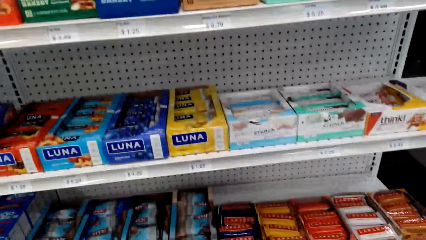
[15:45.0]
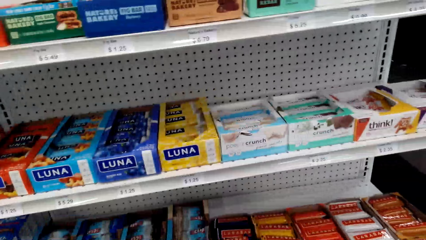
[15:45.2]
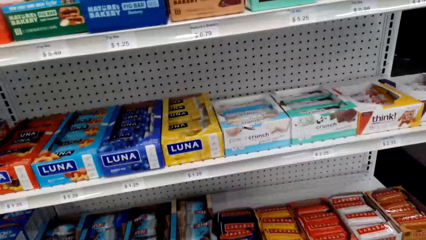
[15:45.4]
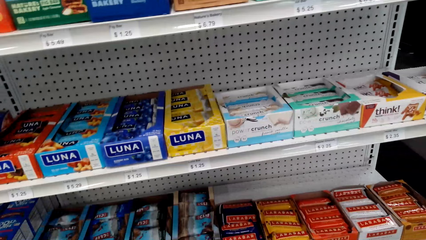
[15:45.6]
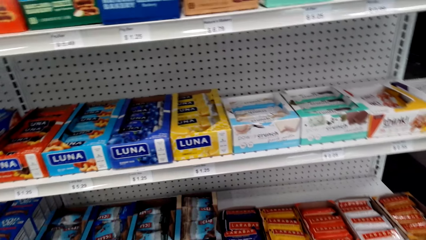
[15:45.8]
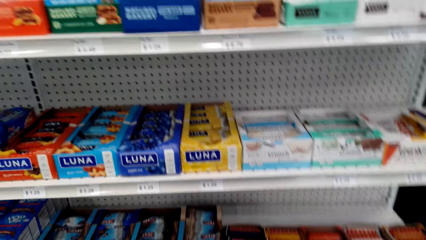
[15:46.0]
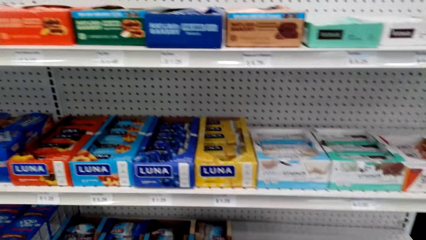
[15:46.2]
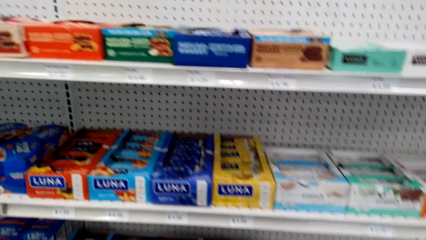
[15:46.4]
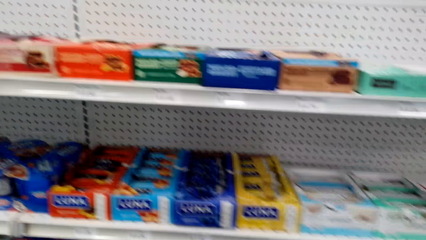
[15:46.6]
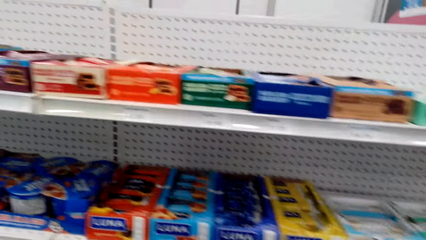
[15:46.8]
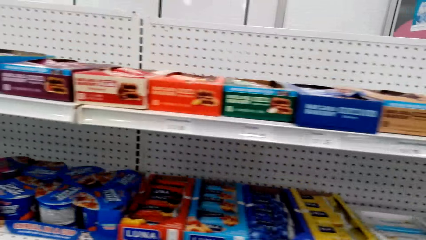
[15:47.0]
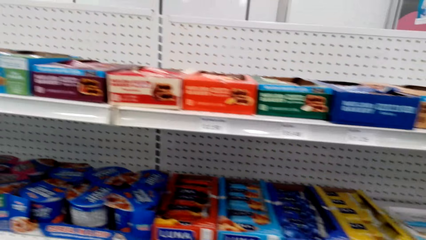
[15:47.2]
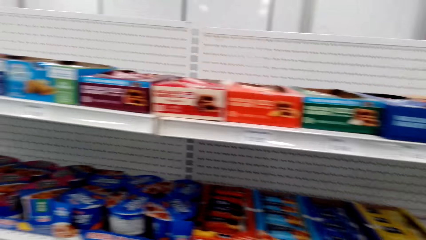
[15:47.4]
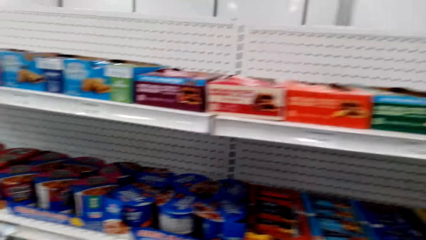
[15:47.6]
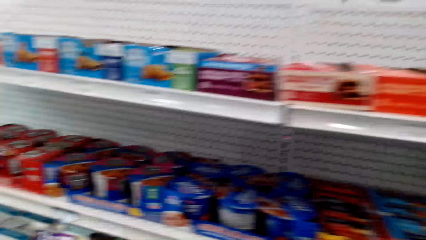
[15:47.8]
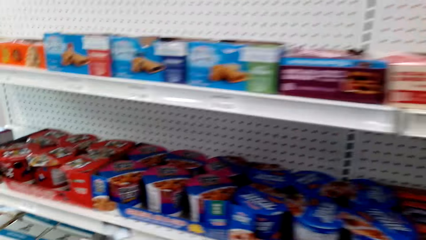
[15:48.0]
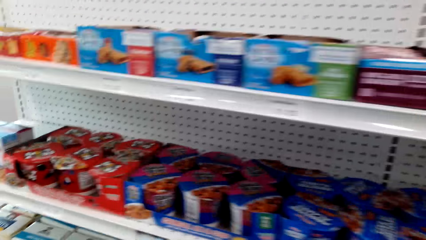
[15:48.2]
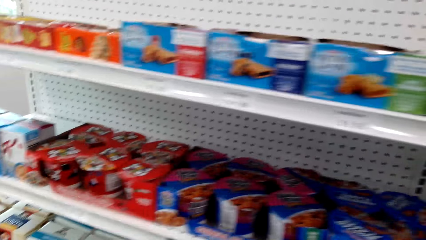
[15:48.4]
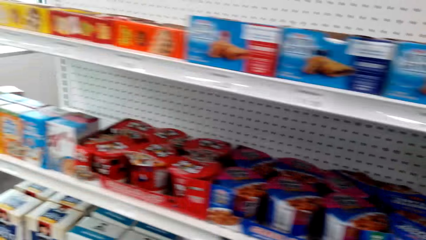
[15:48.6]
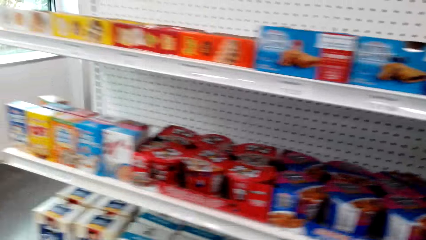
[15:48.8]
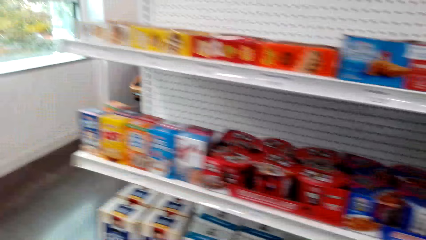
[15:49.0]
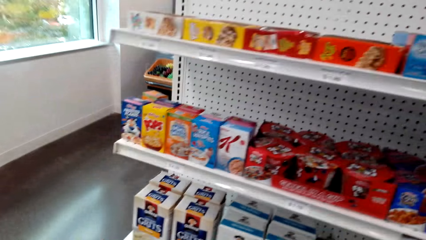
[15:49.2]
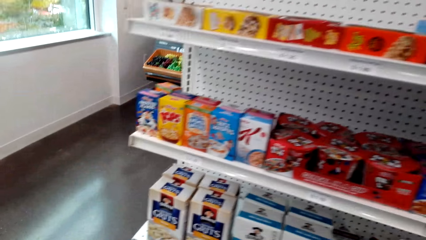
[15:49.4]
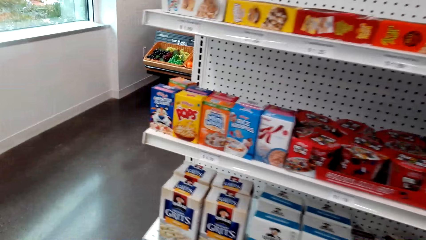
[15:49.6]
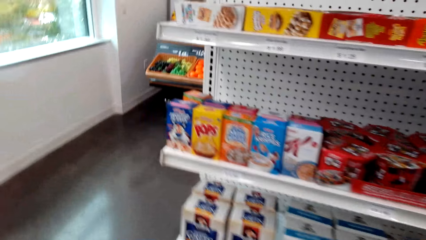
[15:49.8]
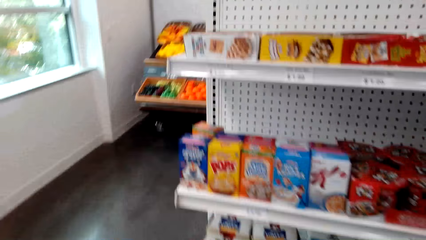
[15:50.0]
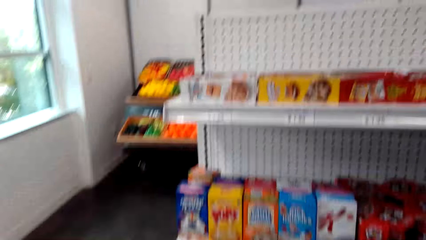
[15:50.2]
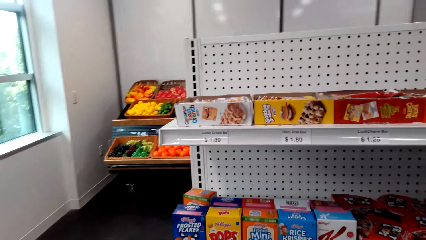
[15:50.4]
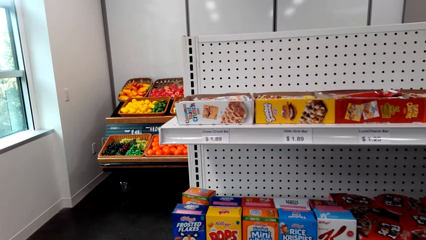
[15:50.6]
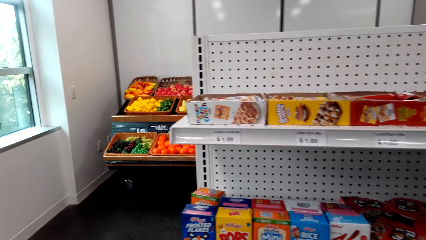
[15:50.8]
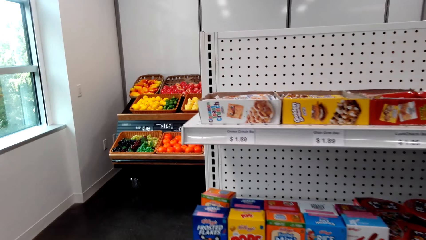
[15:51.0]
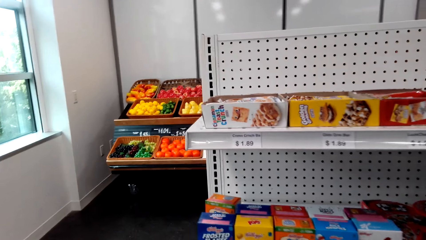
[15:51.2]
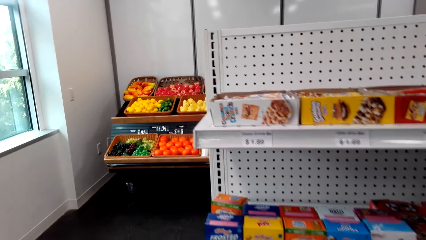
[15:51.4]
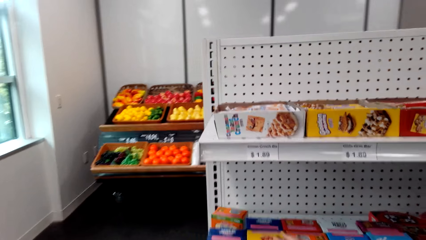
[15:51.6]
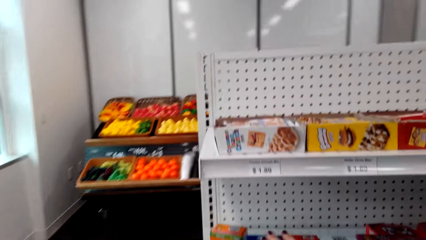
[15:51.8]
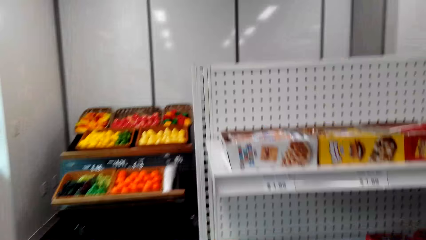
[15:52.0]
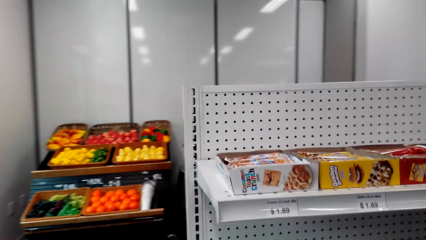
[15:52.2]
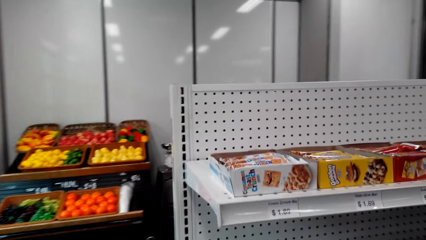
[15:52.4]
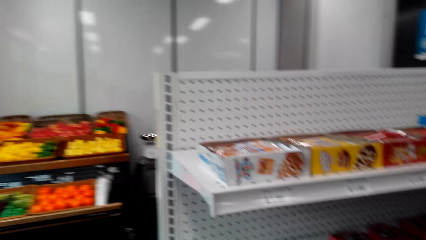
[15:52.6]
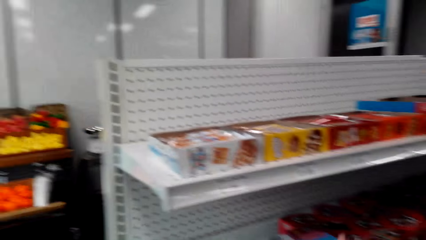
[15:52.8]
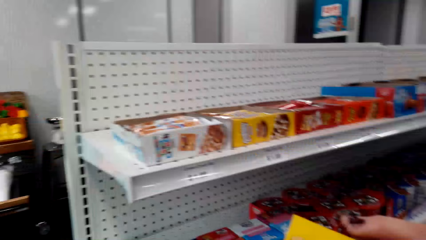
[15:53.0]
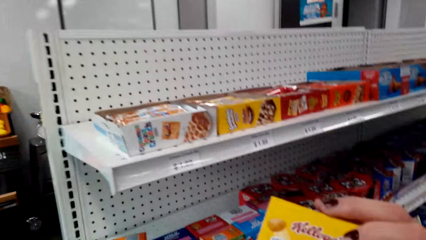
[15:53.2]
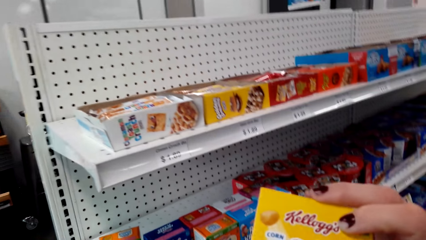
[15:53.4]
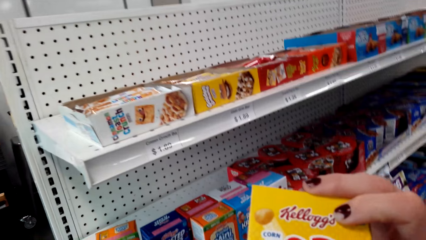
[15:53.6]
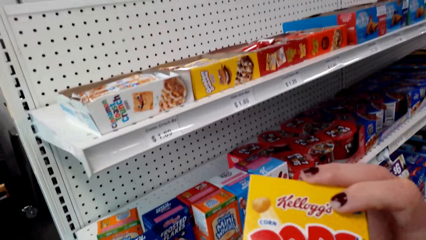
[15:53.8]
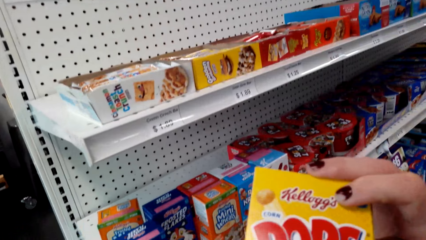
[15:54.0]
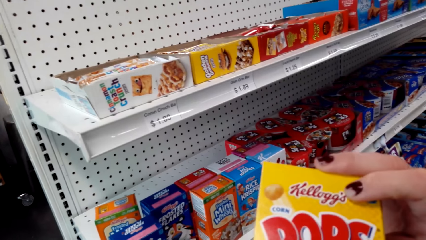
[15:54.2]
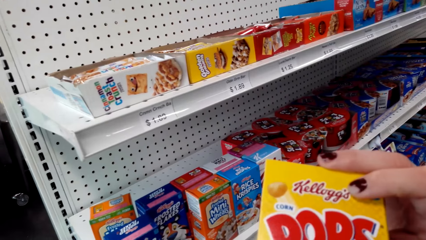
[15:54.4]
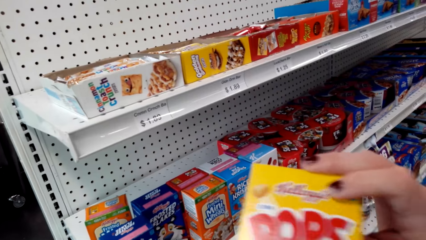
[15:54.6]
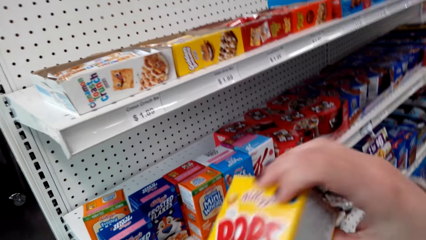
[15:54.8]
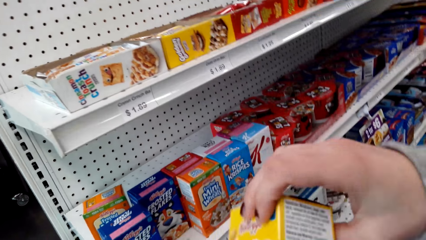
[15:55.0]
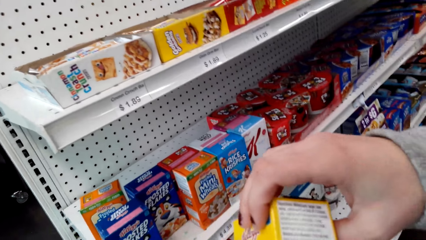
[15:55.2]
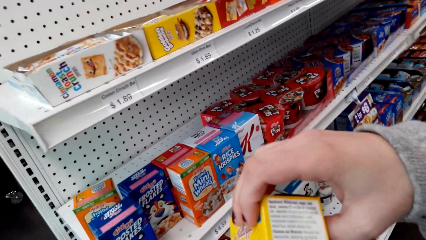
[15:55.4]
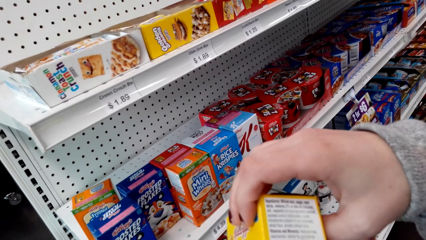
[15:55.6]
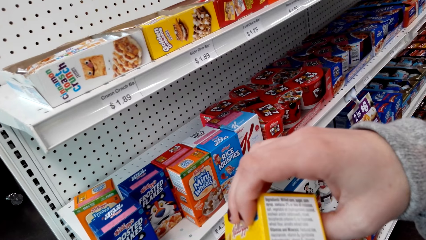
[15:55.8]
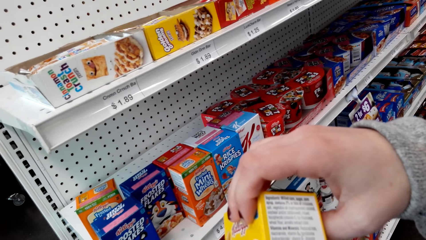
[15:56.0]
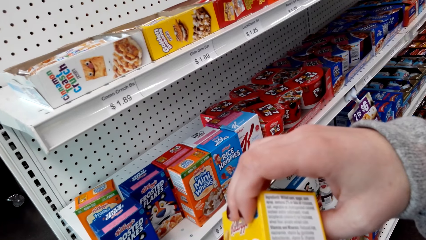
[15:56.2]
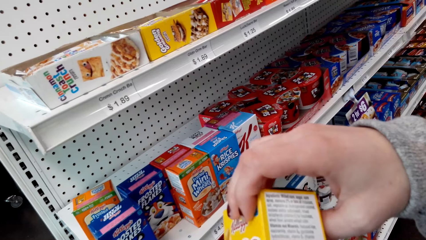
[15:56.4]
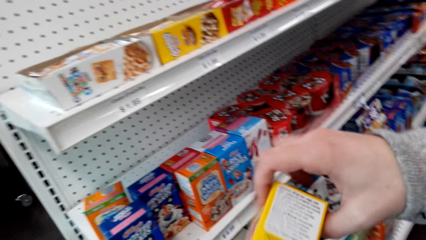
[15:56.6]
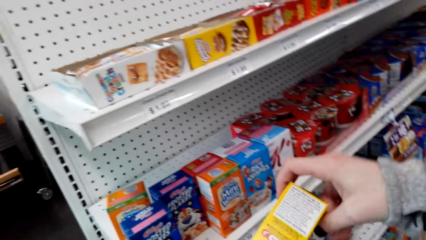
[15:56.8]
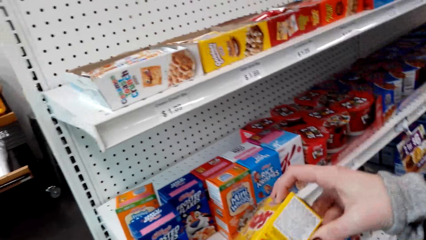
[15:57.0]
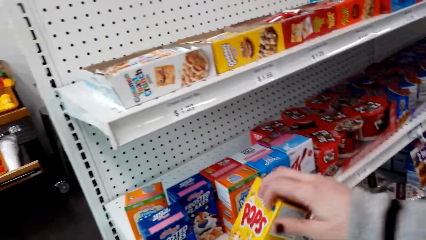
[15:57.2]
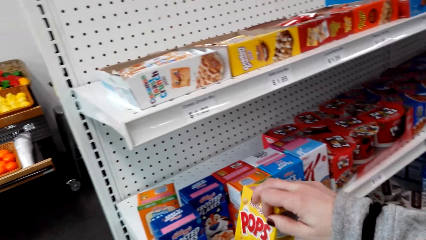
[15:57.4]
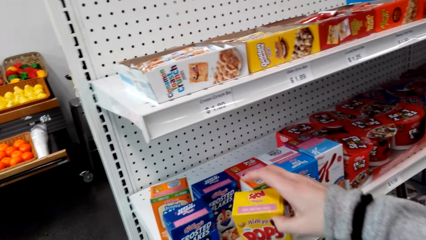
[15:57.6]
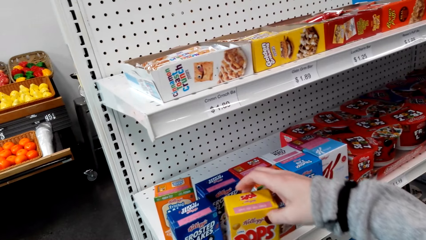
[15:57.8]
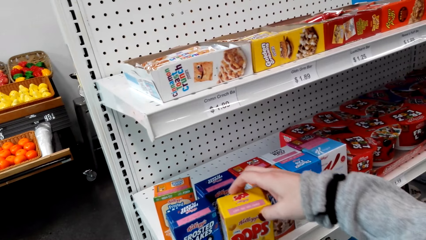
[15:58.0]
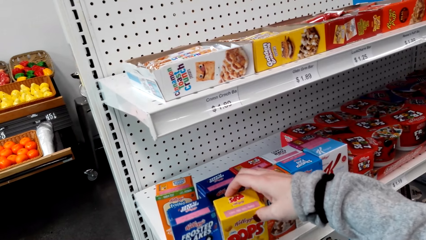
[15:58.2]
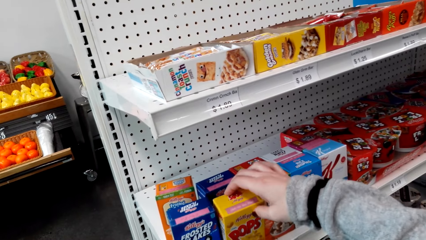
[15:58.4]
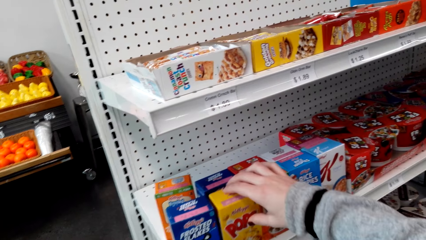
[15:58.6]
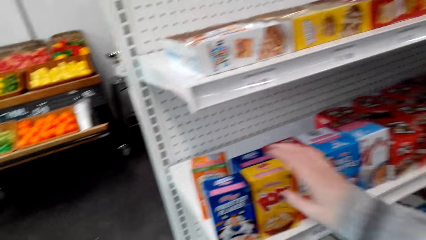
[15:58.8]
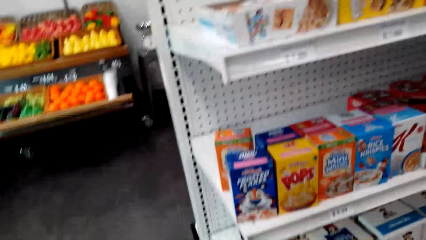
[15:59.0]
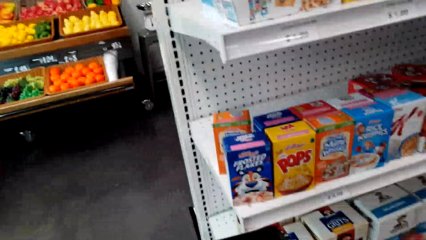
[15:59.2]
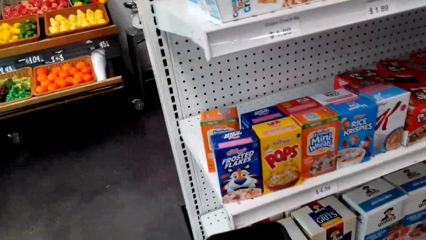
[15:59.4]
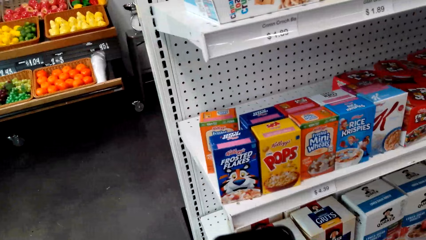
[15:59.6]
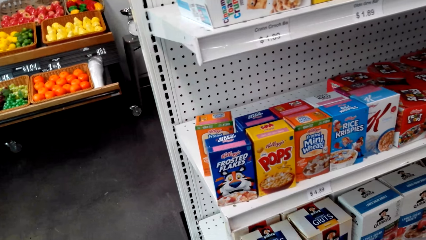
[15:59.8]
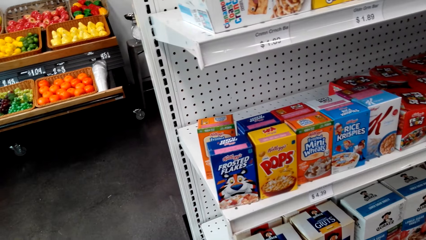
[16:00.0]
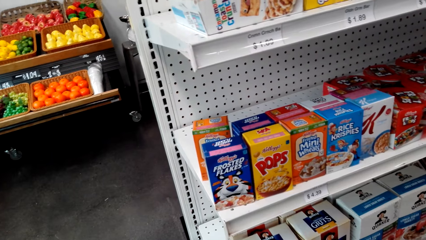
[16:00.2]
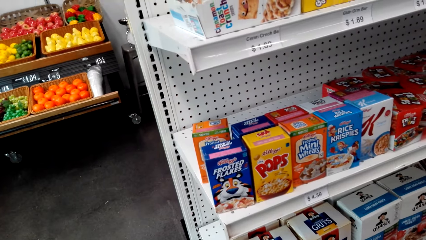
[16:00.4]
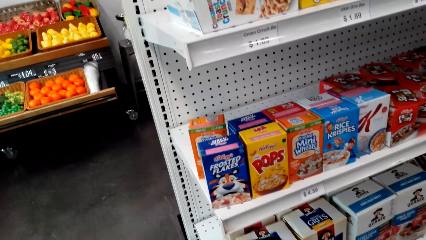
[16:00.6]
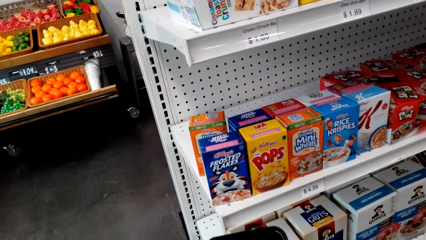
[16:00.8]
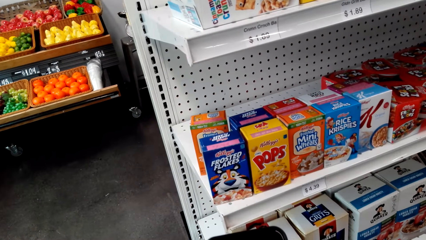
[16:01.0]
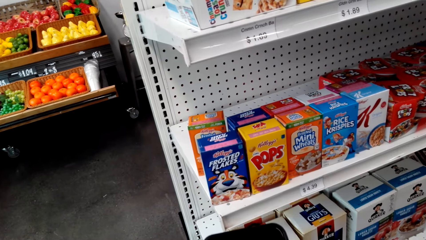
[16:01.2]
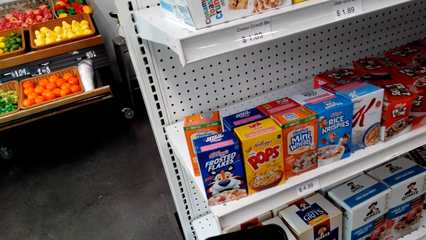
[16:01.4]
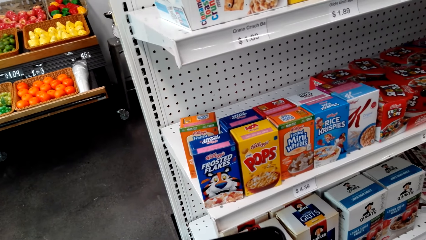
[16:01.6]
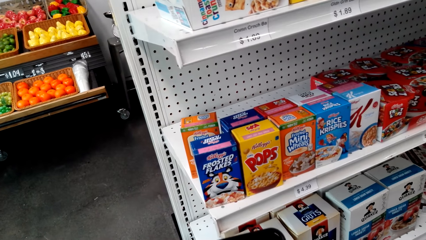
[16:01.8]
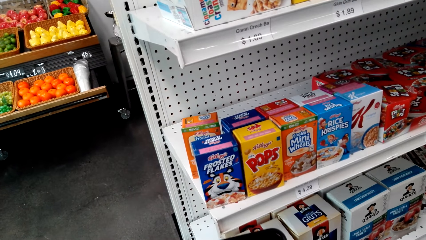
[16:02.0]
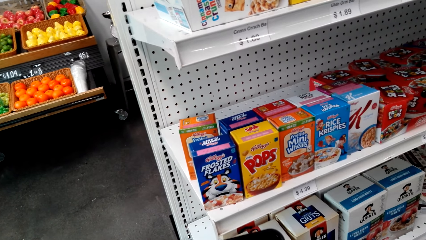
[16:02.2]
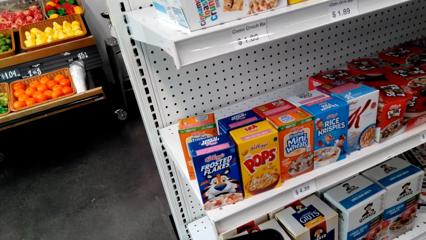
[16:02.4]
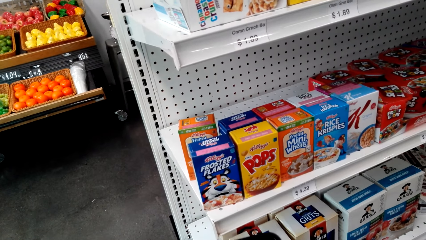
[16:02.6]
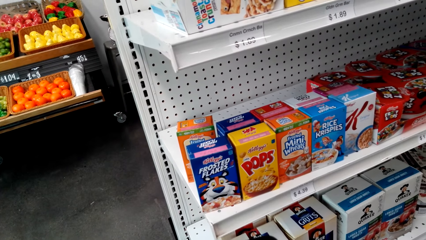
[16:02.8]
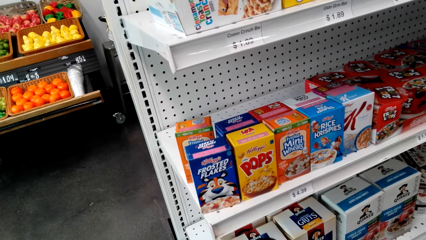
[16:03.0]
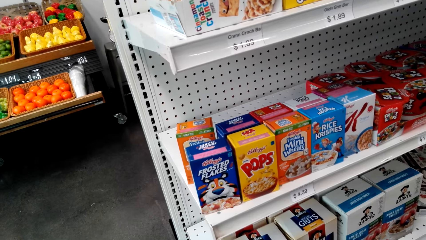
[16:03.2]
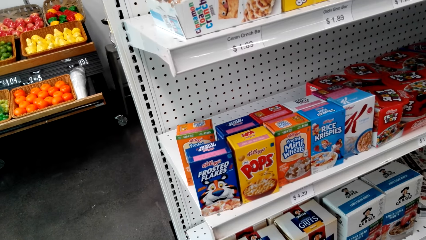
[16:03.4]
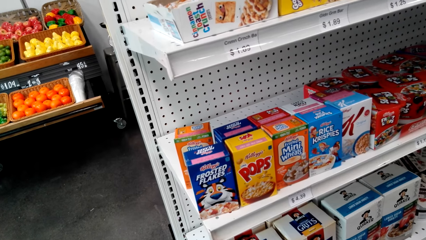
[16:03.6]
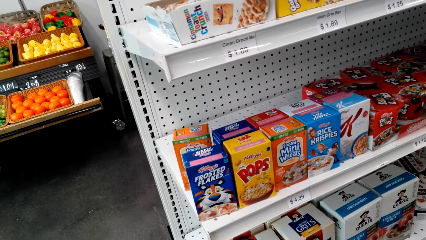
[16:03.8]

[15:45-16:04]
The camera wearer walks in the supermarket. They pick items. They return something. They use the phone.
